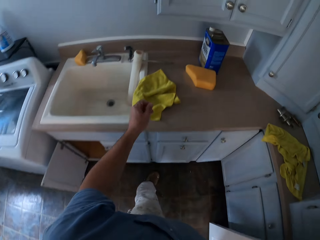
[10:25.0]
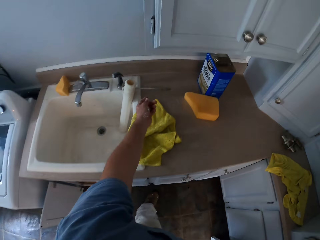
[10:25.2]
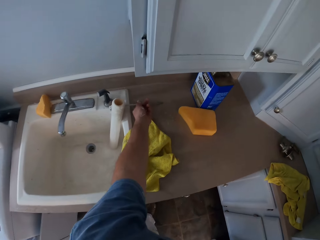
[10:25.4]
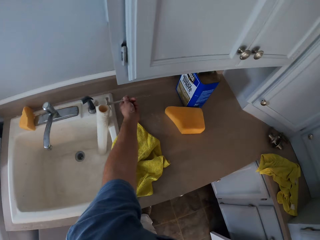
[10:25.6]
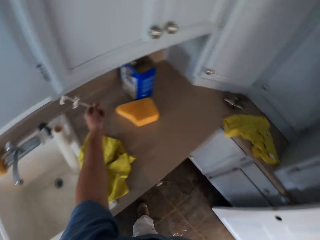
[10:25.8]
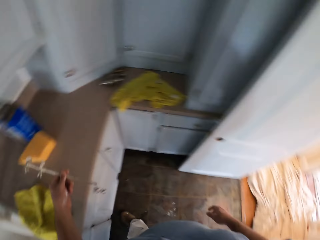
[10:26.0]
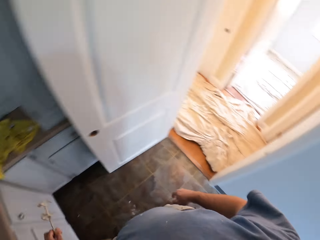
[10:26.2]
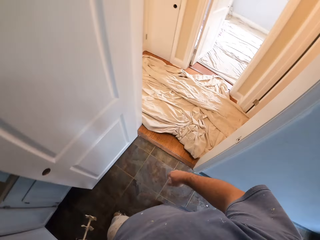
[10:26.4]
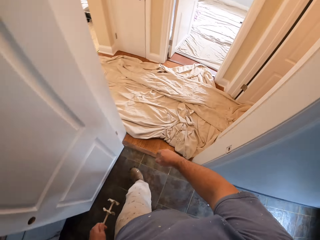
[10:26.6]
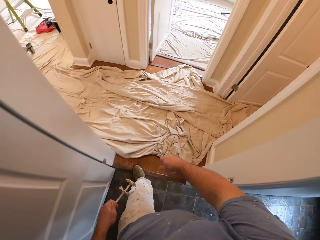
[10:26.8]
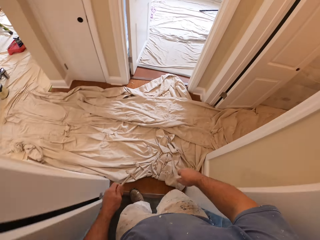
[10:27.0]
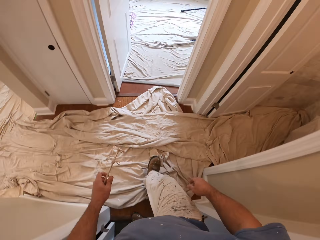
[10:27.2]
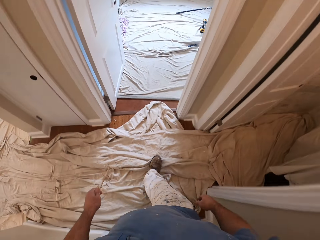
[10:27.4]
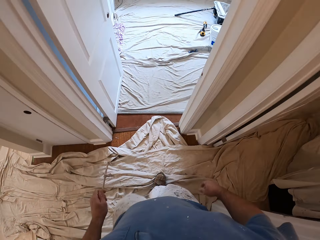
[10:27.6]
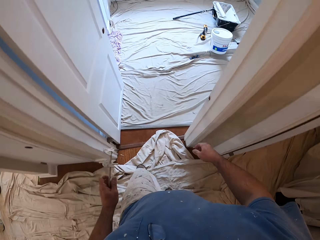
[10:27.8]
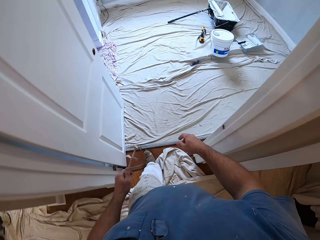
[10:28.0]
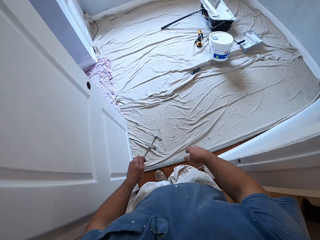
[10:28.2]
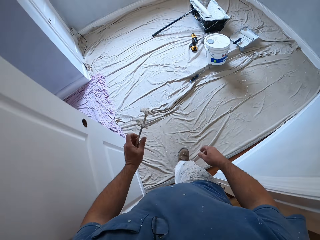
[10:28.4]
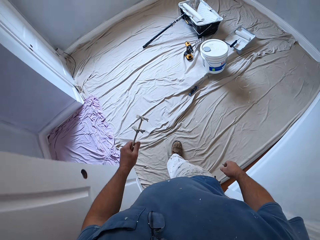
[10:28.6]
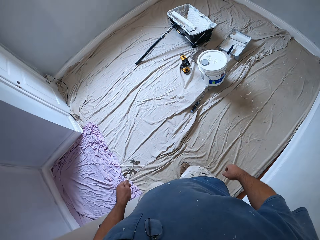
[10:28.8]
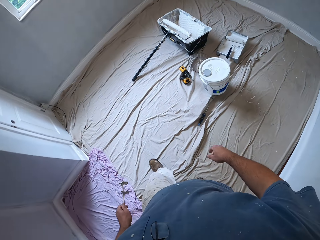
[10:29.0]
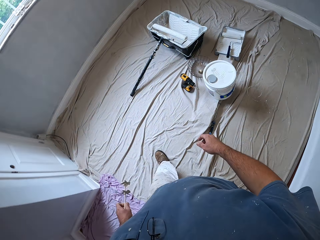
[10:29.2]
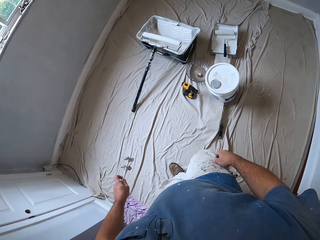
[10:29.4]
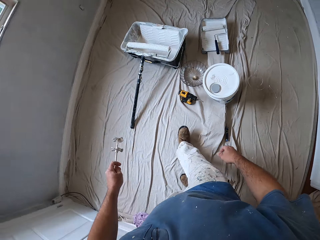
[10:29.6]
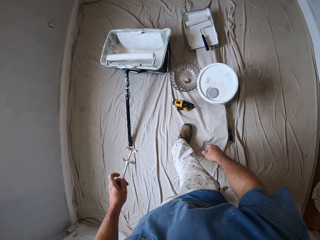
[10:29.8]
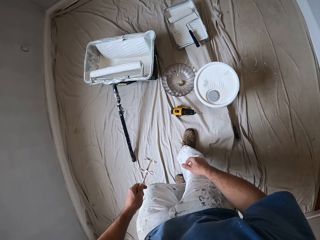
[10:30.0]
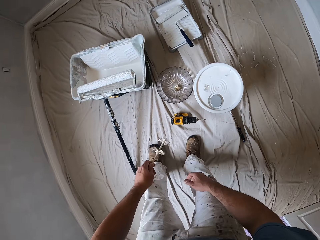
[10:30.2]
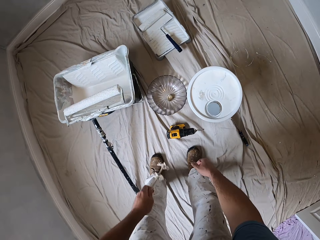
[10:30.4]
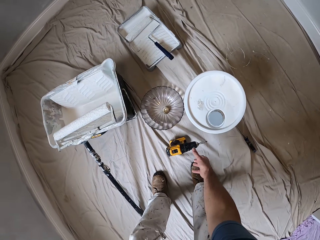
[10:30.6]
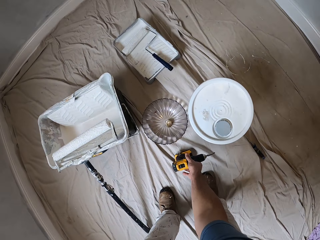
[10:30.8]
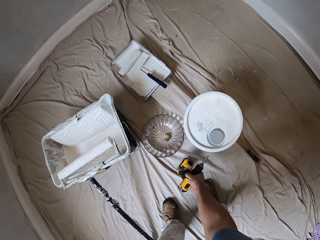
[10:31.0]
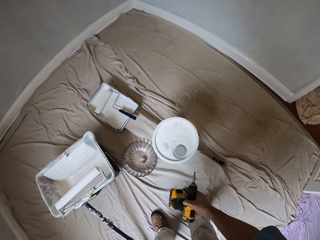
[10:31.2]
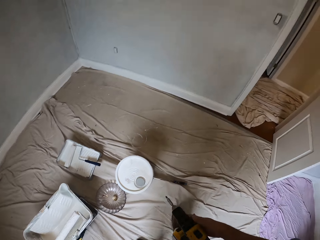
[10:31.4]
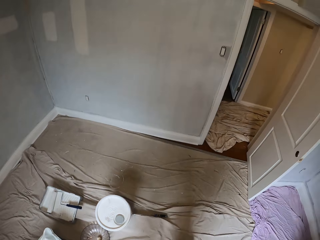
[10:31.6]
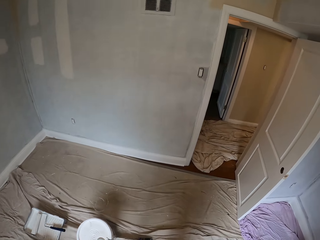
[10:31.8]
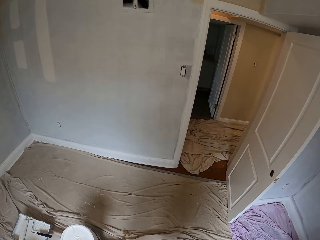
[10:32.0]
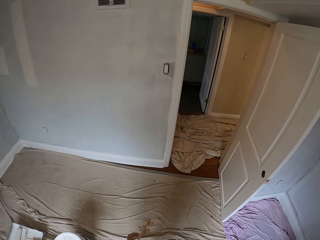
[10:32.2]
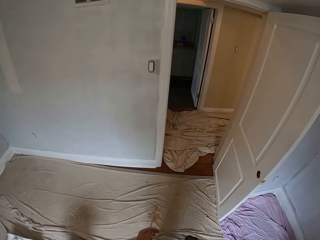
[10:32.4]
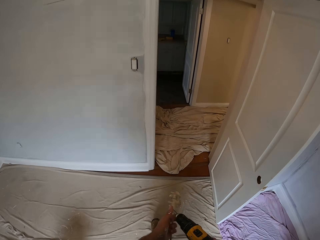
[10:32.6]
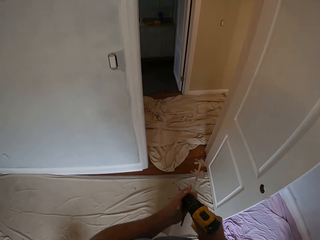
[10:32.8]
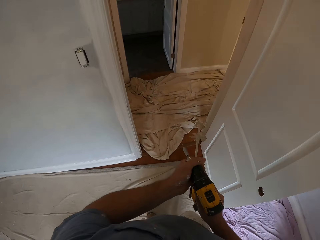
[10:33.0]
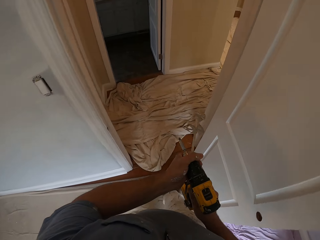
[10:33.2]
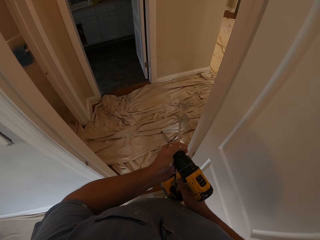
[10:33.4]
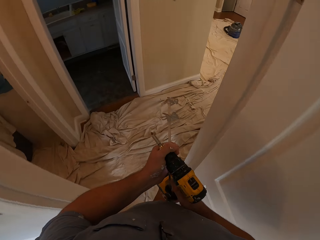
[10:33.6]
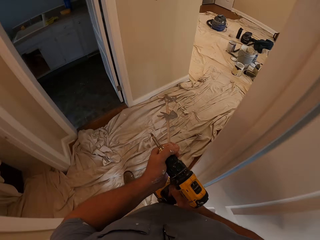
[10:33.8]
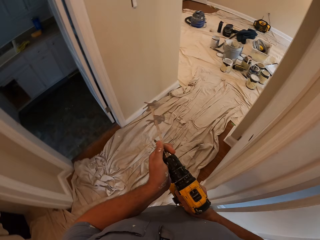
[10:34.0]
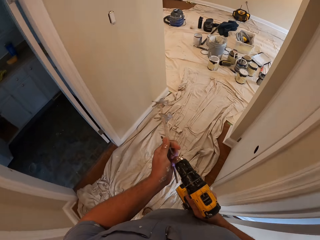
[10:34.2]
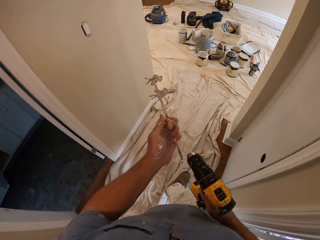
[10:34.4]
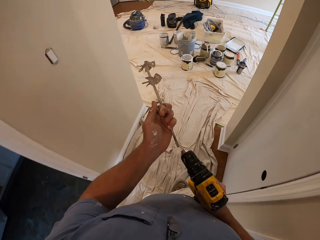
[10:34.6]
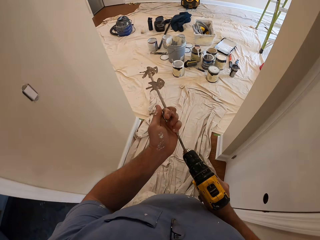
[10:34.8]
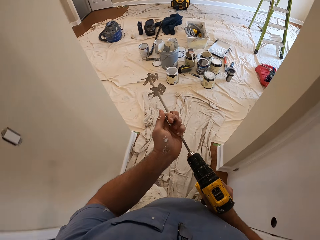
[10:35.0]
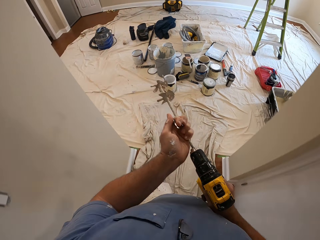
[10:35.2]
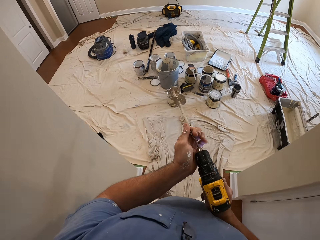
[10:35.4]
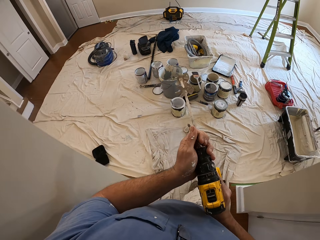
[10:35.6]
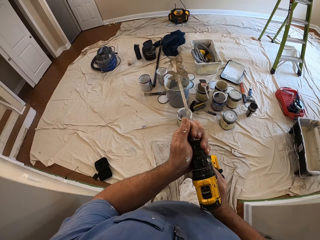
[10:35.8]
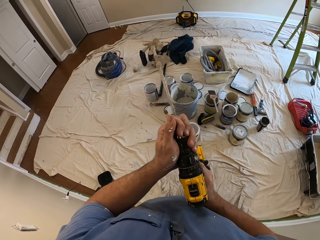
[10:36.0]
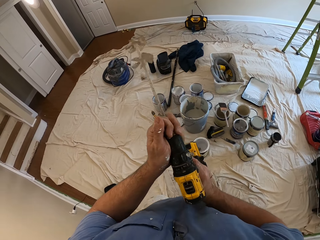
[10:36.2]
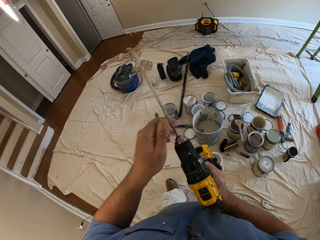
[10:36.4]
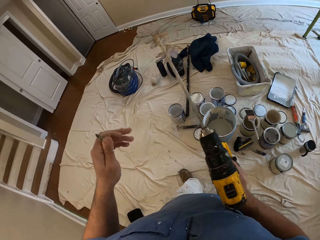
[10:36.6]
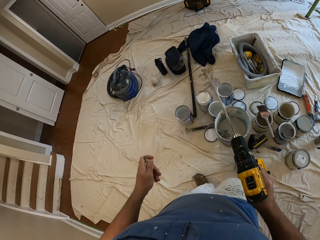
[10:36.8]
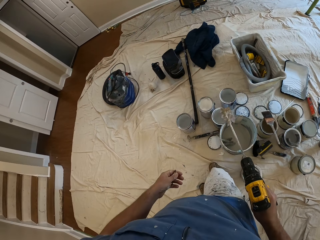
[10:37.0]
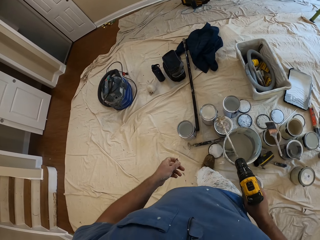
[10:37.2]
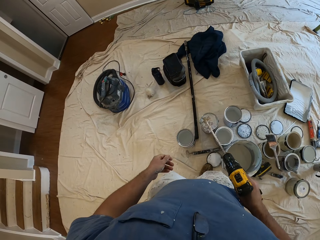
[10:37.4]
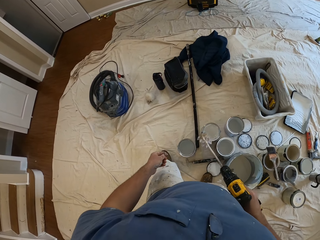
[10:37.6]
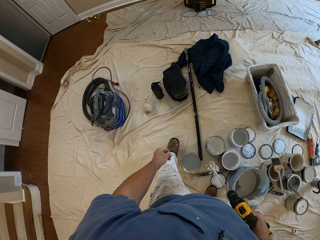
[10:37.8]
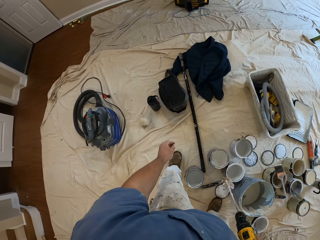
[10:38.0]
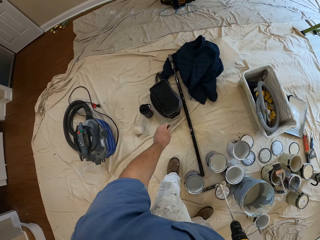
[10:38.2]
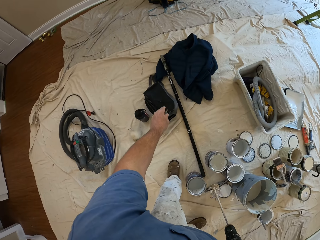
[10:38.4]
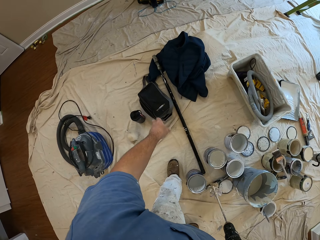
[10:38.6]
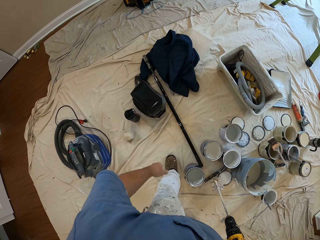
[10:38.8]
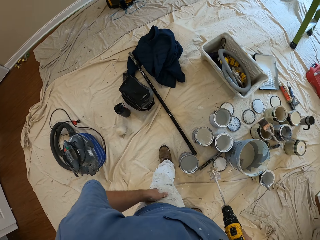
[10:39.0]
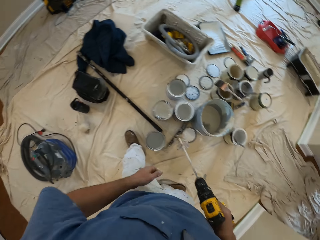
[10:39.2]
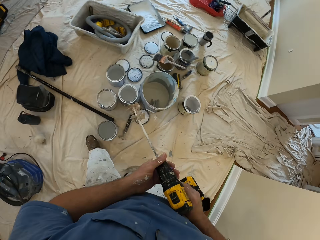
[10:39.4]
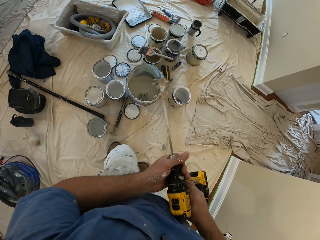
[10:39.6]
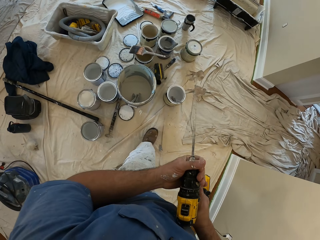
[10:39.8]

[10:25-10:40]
The camera wearer picks up a paint mixer with his left hand. He walks back in the previous room. He picks up a wall driller or drill with his right hand. He removes the drill bit of the wall driller with his left hand. He walks in another room. He opens the drill. He inserts the paint mixer into the wall driller with his left hand. He drops the drill bit into a bag.

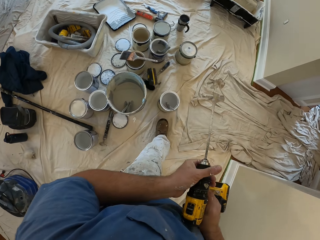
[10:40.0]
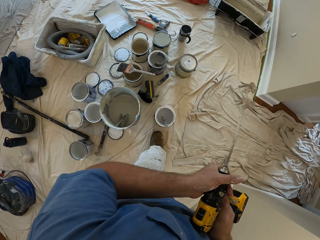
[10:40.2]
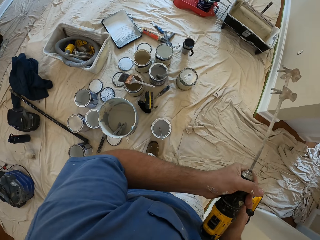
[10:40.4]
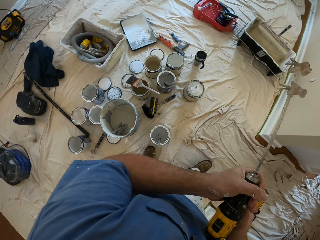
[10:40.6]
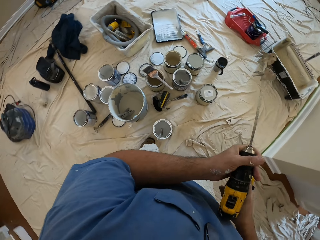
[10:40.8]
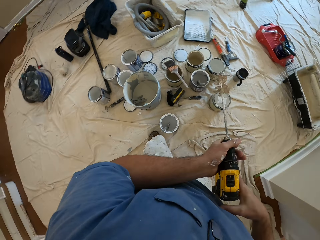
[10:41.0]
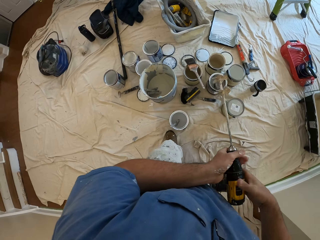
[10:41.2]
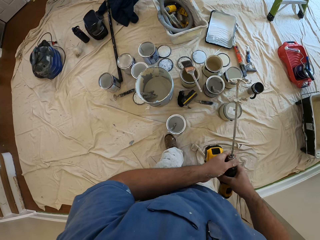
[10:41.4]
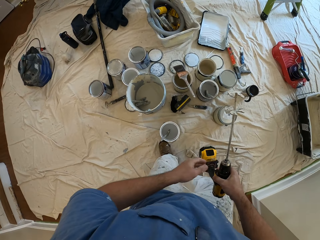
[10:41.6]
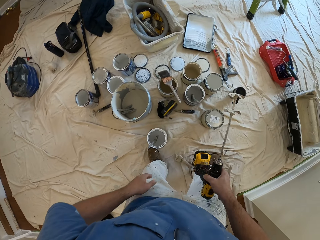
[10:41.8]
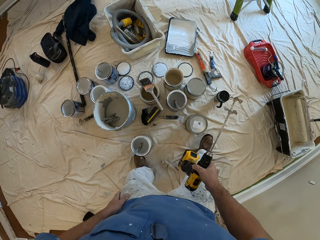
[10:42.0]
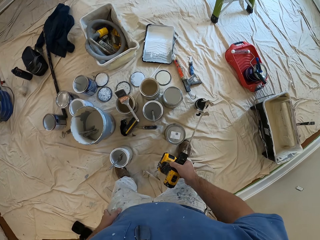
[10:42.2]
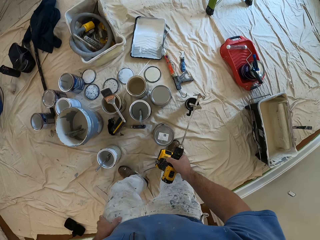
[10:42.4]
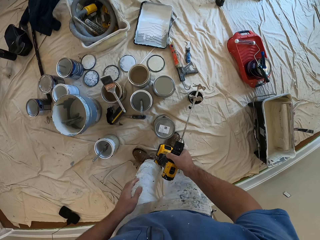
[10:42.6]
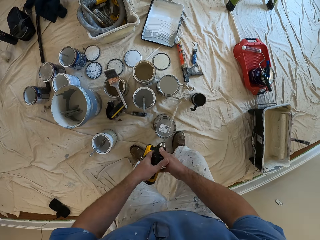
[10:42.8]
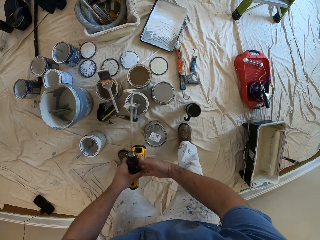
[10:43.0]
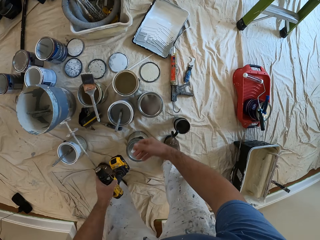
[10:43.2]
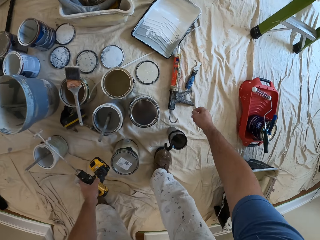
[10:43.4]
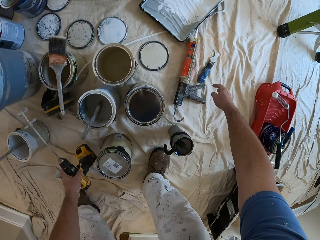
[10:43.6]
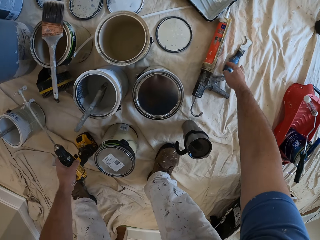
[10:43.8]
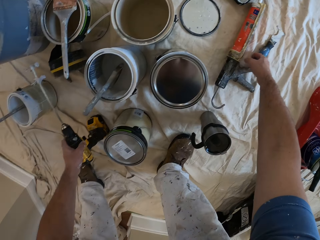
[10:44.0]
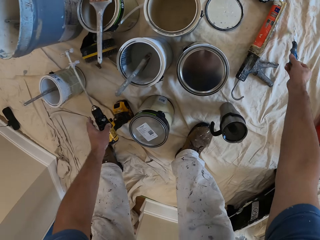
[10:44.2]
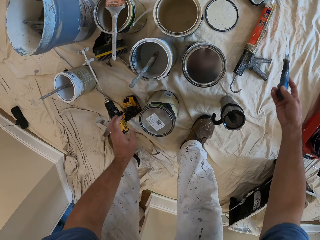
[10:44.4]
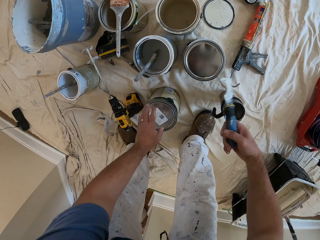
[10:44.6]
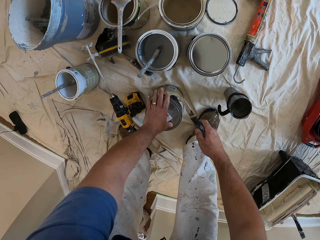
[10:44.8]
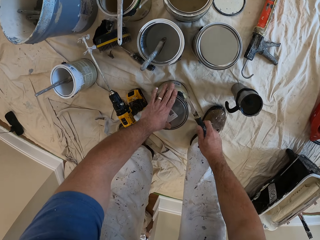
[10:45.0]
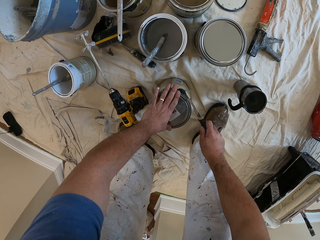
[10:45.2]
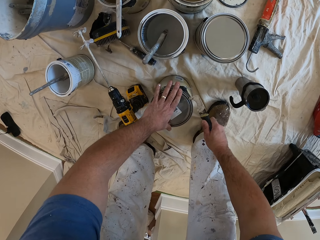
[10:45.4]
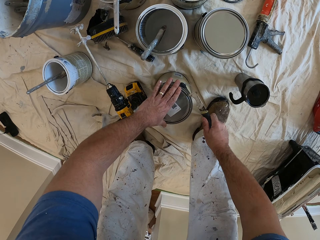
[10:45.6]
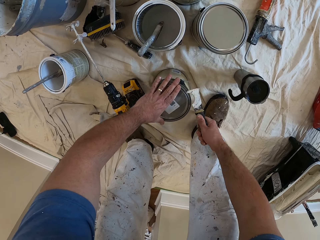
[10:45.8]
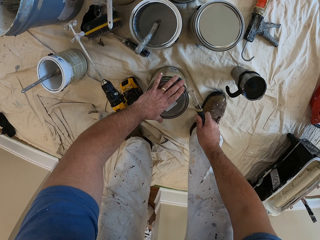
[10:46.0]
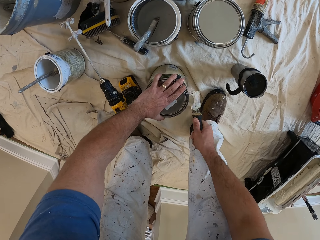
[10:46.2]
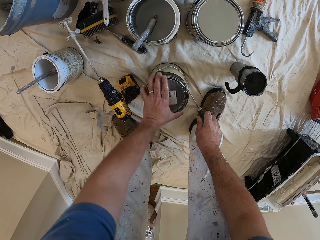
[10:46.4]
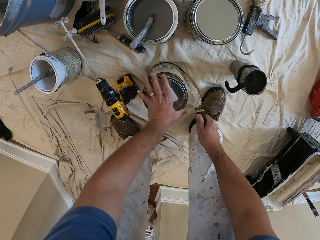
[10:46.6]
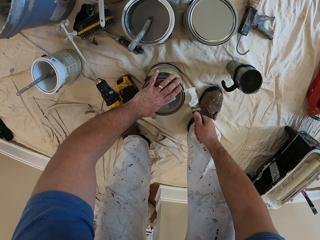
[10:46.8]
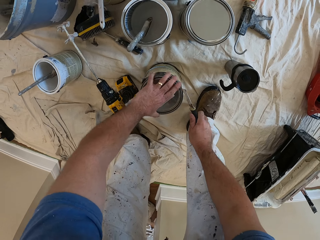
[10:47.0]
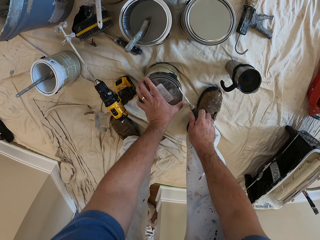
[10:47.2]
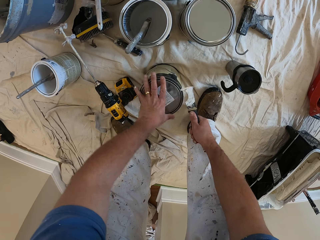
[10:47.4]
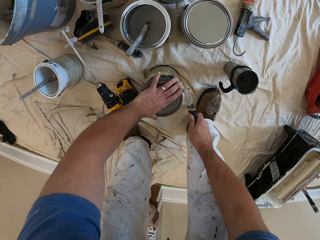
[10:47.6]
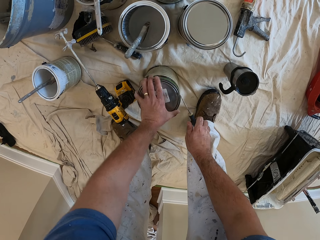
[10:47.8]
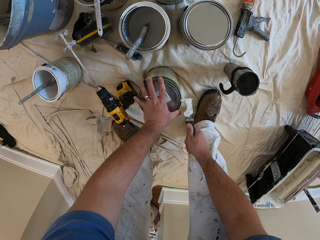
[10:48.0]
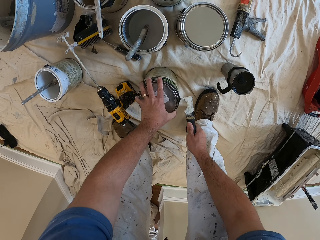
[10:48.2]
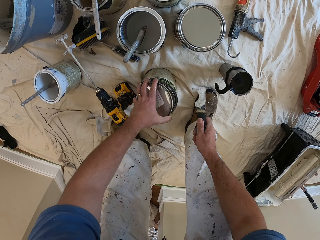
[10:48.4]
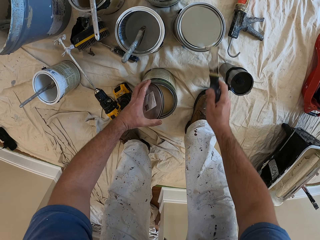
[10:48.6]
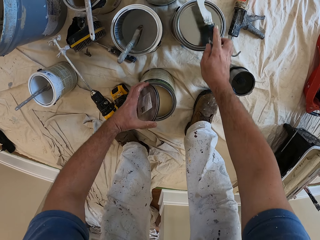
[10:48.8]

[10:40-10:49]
The camera wearer tightens the drill. They pass the wall driller from right hand to left hand and drop the wall driller on the floor. They pick up a paint opener. They open a paint can with the paint opener.
